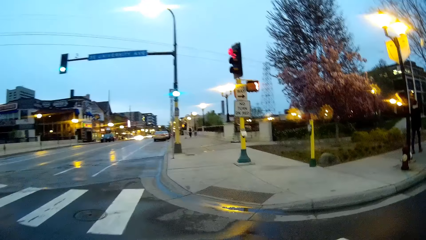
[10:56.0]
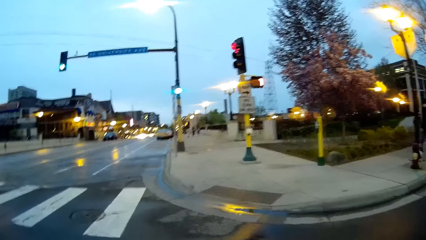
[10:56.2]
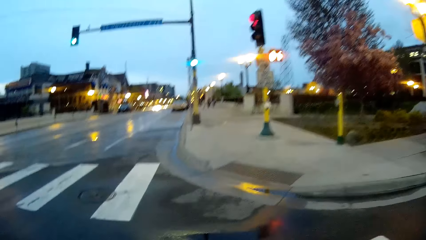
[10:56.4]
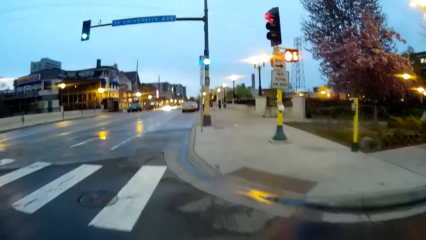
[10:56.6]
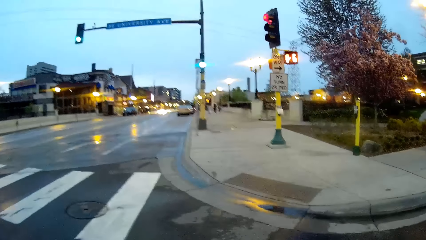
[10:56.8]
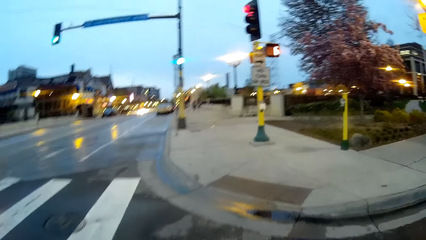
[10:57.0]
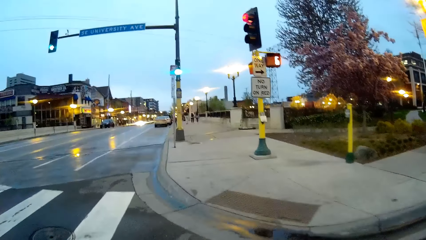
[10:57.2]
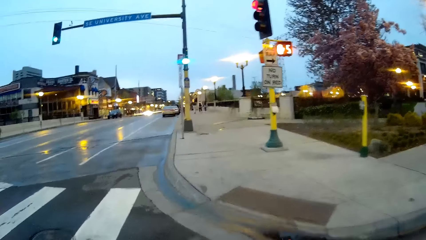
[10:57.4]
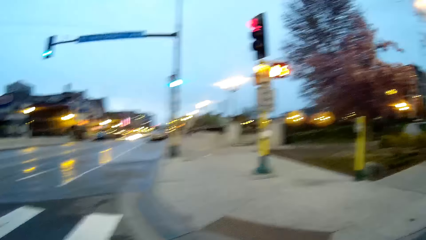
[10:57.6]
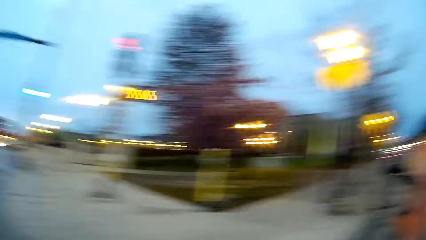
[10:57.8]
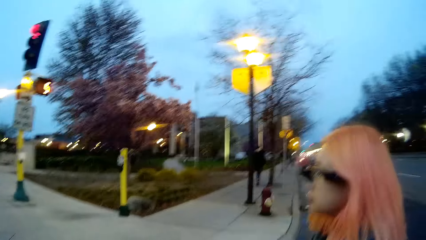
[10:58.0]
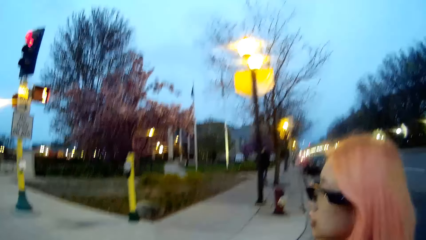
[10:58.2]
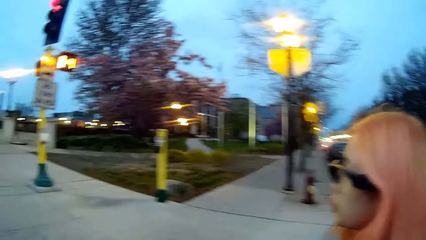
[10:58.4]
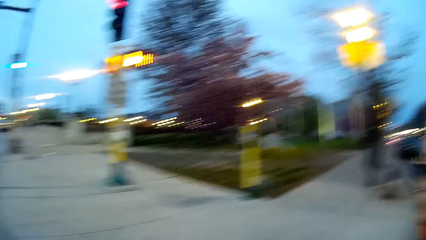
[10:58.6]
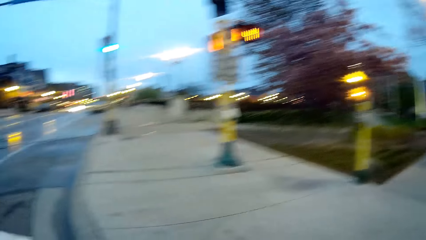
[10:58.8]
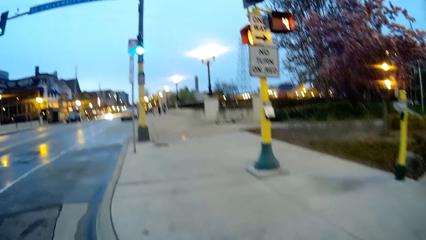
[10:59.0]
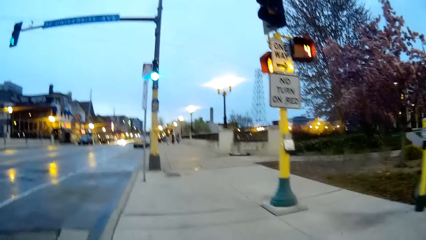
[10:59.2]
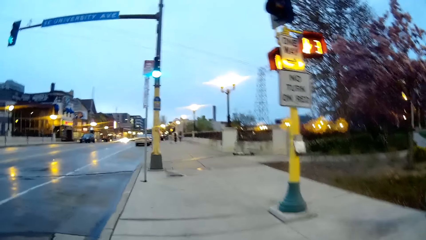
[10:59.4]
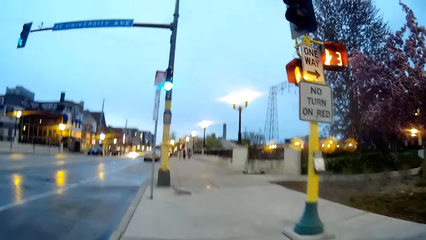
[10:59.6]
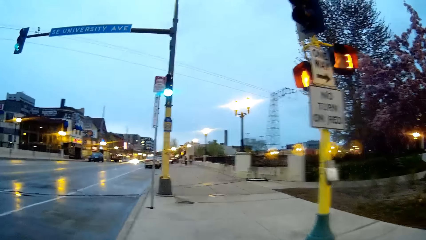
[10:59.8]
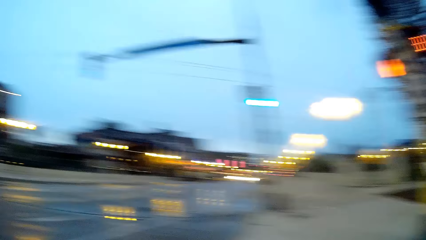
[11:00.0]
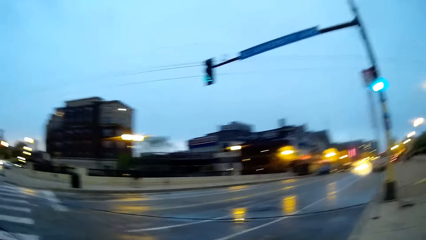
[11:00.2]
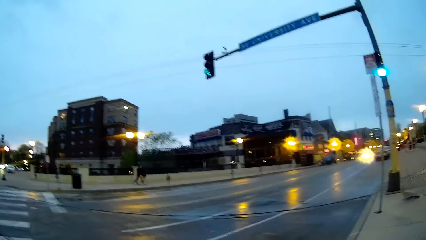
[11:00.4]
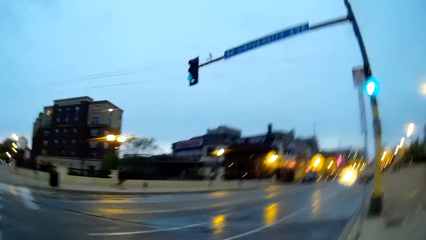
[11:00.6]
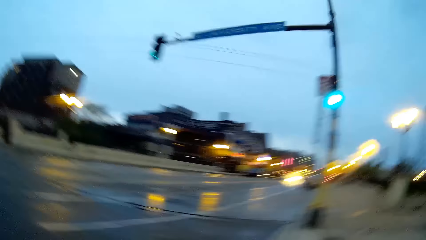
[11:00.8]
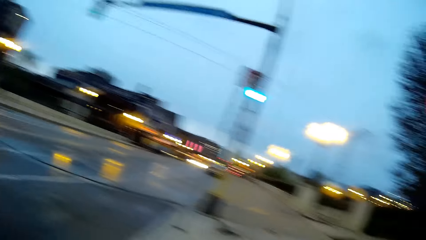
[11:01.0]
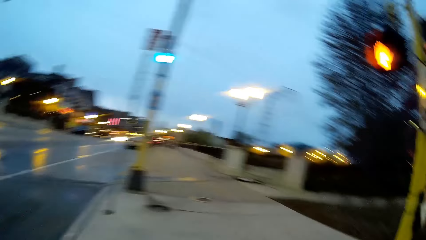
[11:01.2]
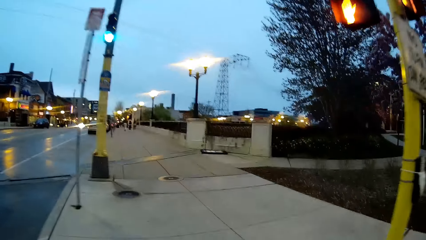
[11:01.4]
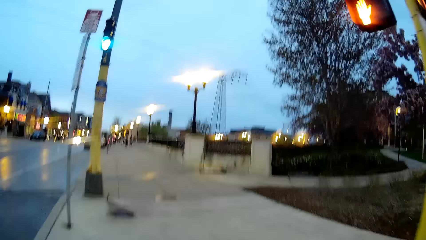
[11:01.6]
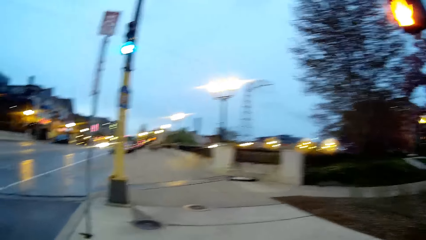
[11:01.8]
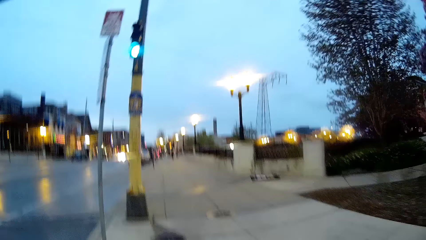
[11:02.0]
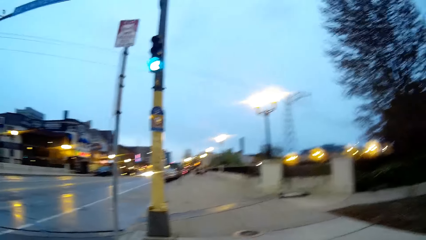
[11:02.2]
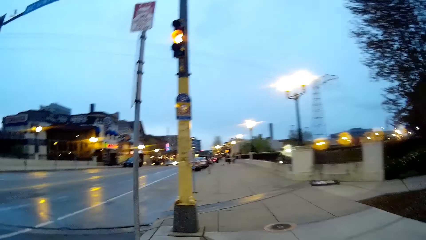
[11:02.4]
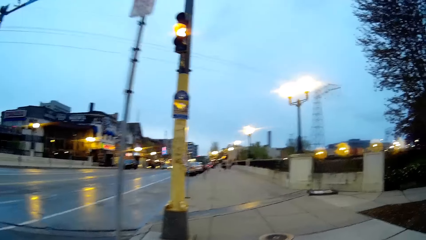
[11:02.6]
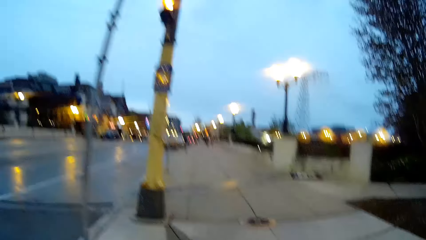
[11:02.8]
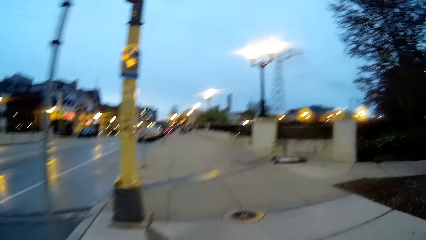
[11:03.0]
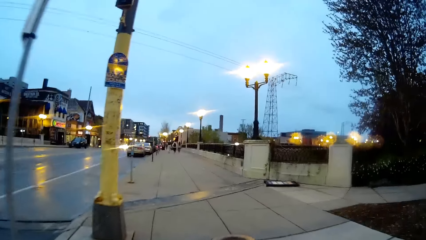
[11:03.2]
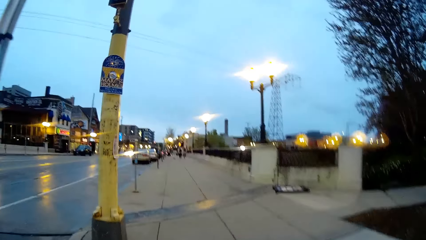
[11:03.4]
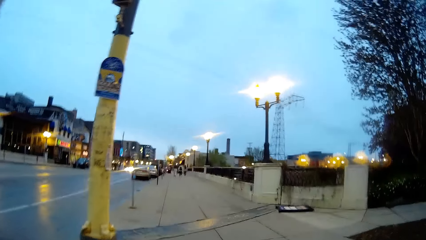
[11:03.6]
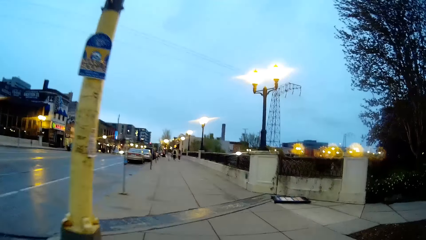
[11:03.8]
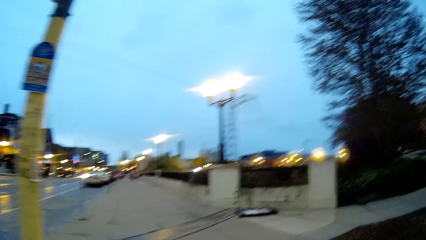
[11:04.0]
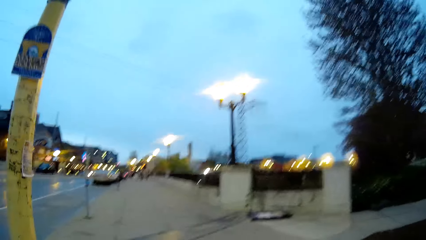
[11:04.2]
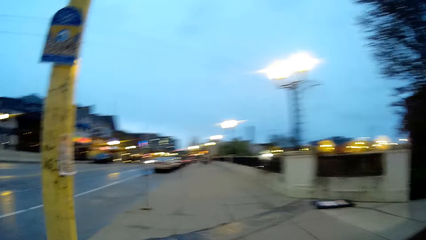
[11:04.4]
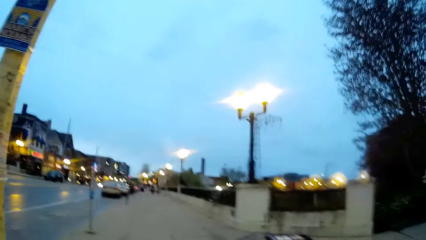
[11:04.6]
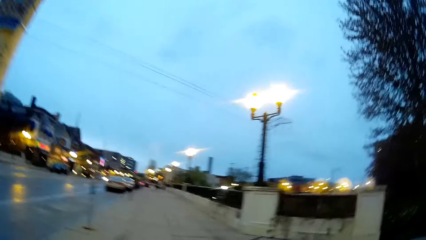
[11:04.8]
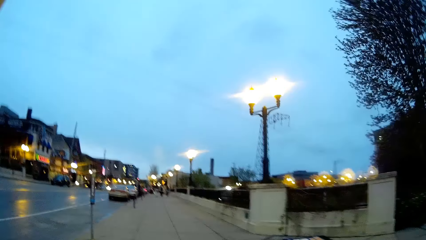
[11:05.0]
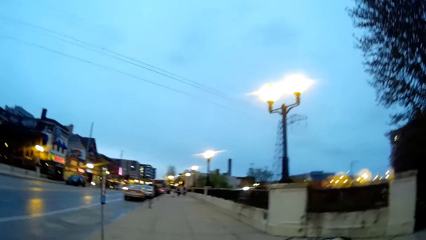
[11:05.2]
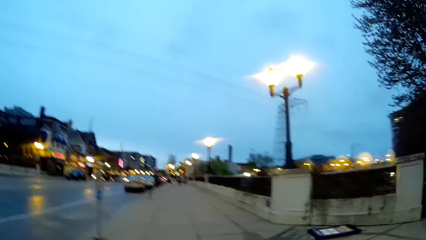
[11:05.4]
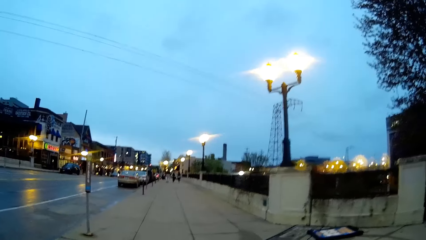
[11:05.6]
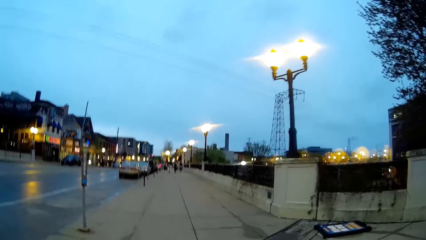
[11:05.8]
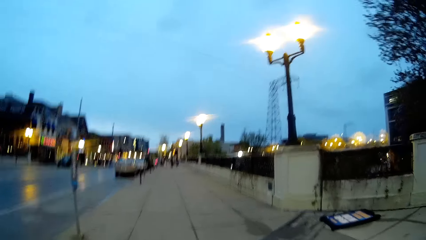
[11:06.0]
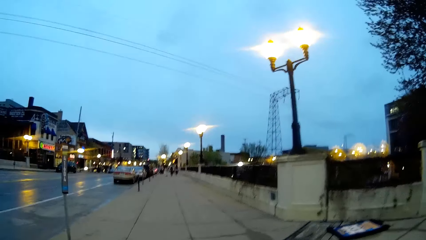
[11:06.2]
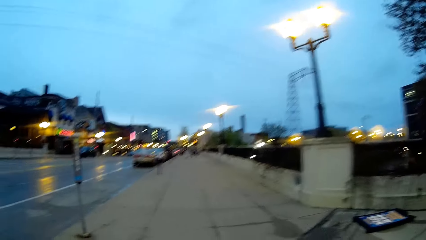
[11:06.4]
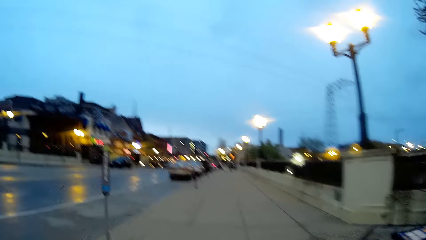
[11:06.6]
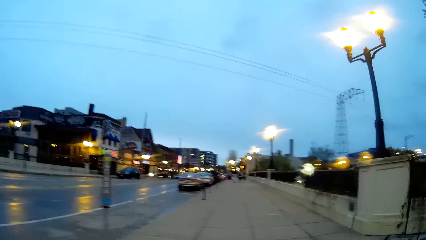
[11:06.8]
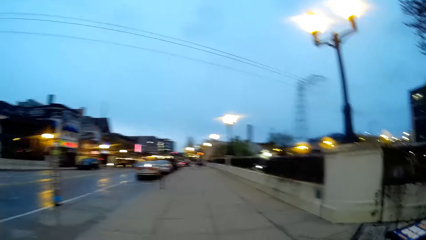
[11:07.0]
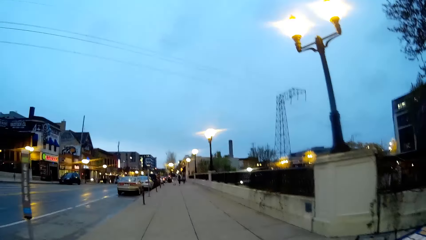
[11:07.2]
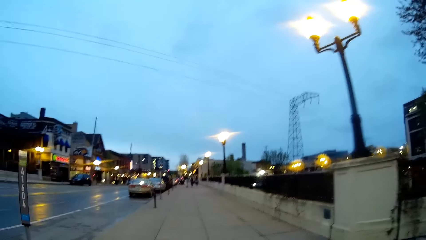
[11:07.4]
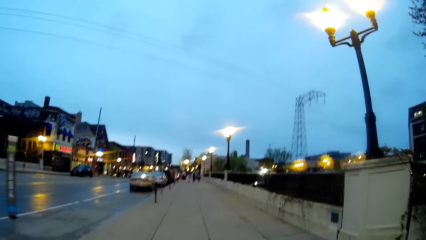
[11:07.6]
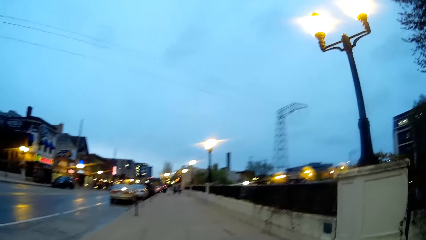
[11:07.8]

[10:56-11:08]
The camera wearer looks around. They walk on a sidewalk along the road. They walk across the road.

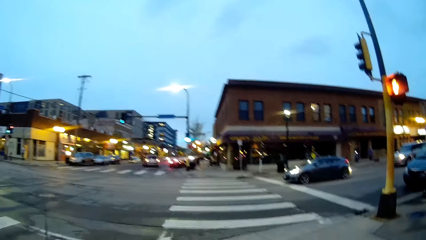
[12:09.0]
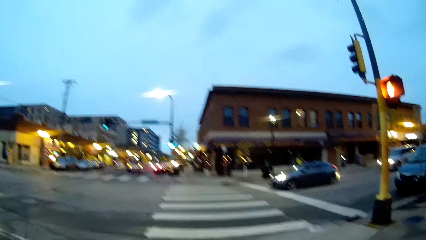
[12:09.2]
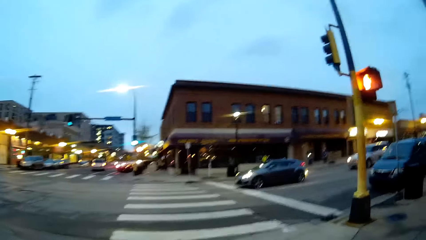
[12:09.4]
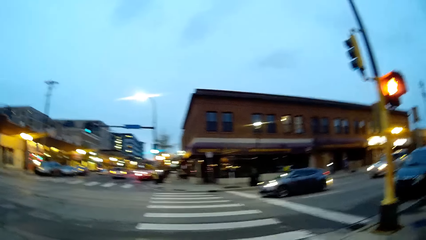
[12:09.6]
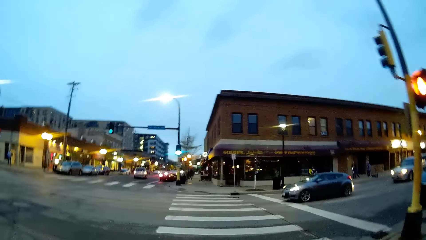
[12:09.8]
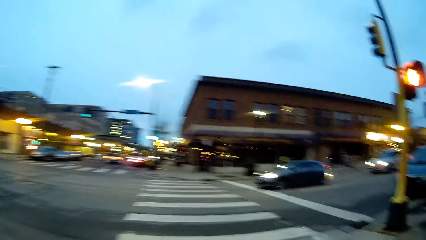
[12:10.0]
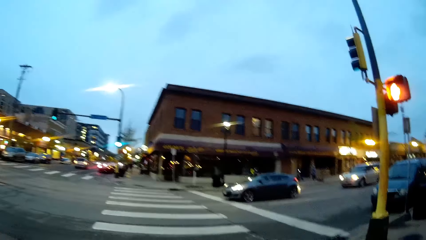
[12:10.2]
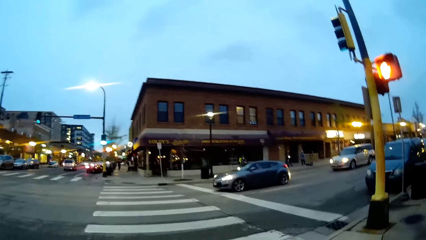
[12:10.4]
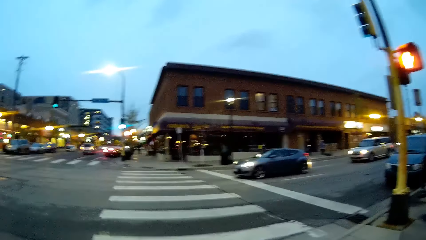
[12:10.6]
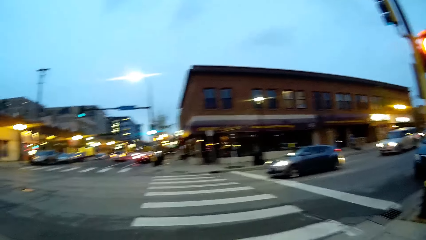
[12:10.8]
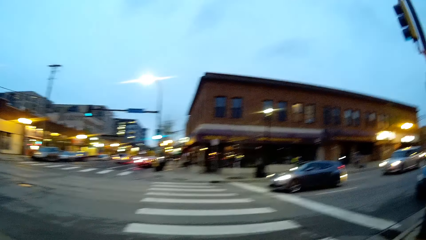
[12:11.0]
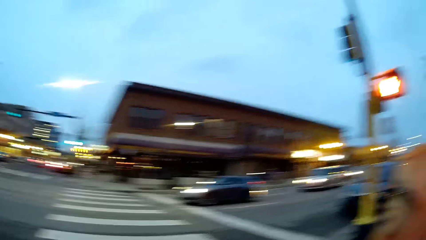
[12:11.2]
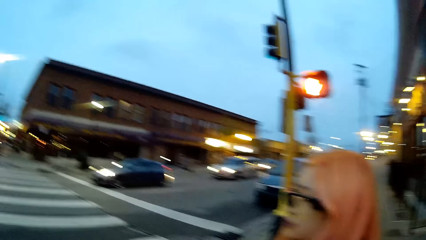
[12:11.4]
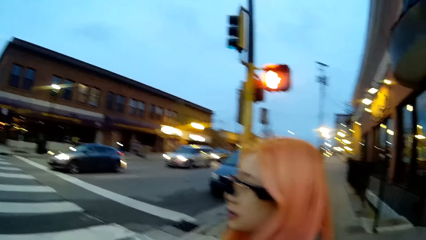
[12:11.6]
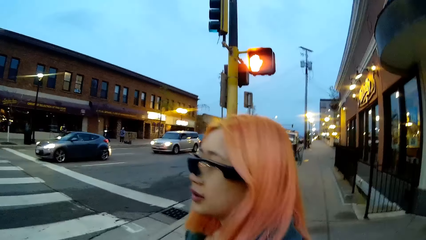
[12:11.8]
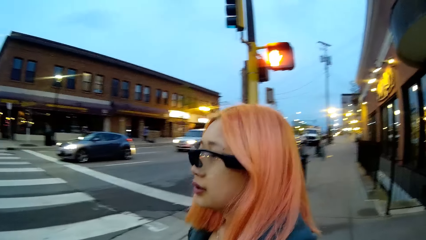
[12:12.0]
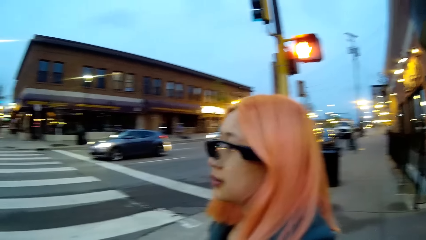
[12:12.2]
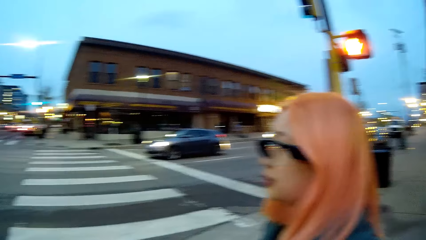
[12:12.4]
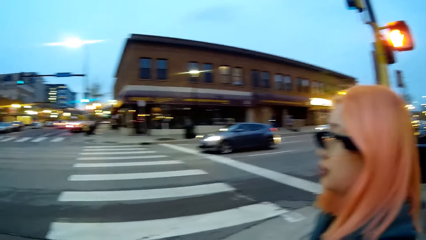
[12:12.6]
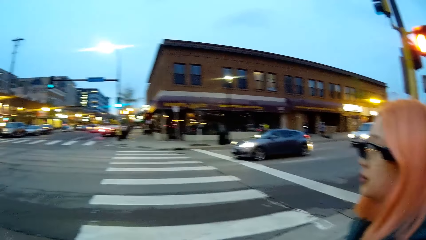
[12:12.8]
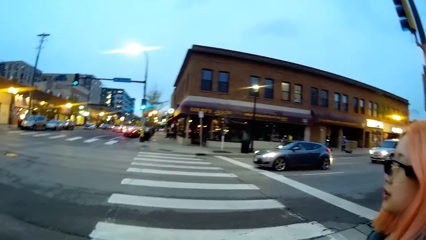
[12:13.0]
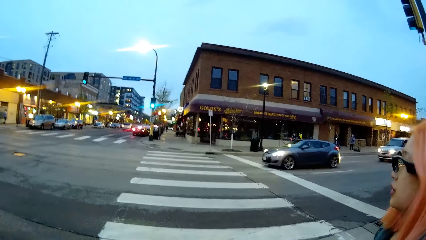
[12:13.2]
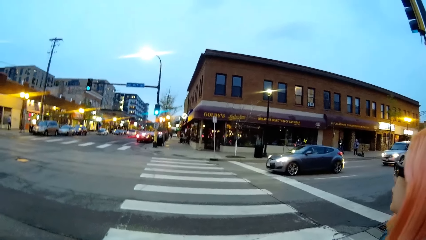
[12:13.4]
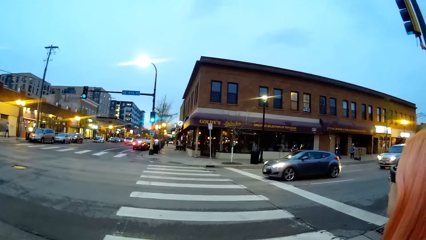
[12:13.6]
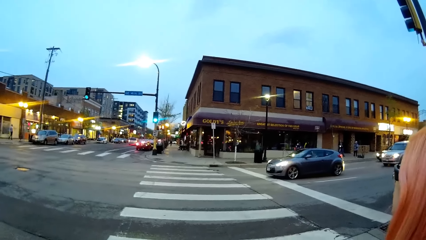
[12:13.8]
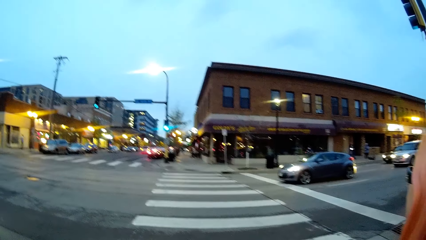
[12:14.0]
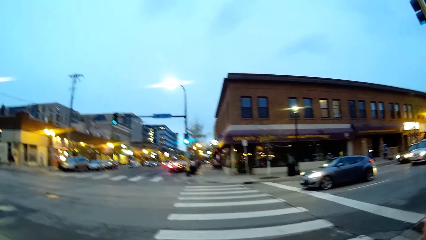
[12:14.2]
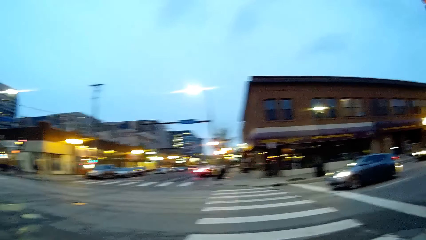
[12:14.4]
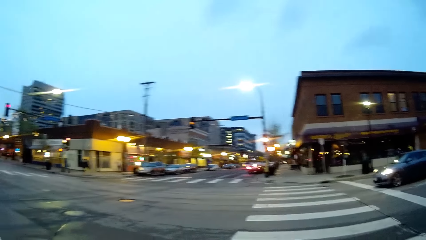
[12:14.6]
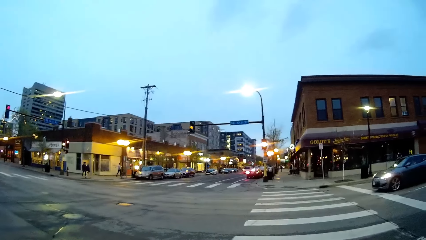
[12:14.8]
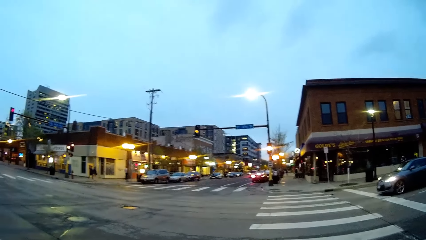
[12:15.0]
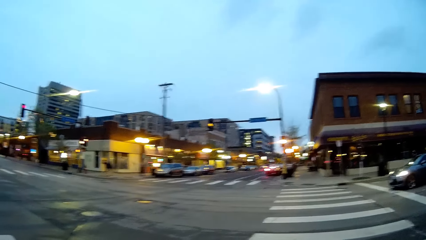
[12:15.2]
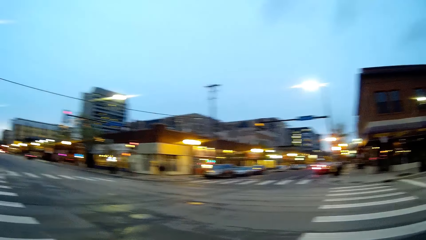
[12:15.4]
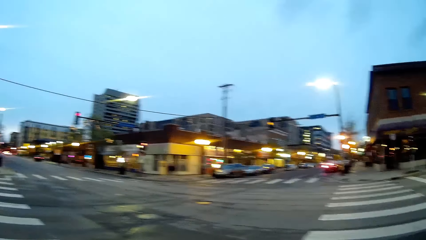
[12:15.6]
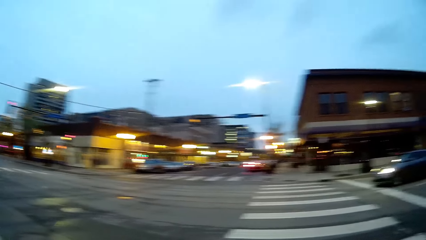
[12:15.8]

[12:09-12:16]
The camera wearer and the woman stop at the end of the sidewalk. The woman looks around. The camera wearer stands on the pavement.
